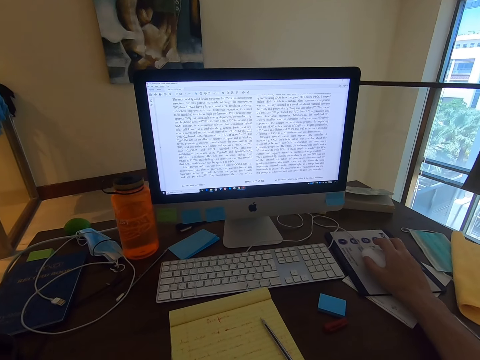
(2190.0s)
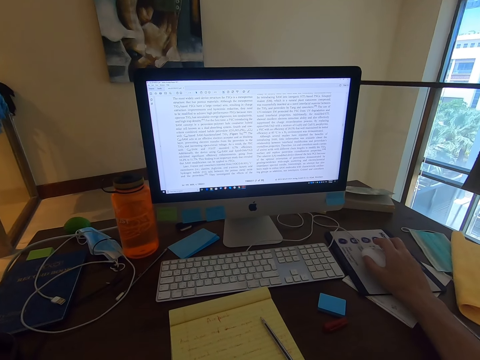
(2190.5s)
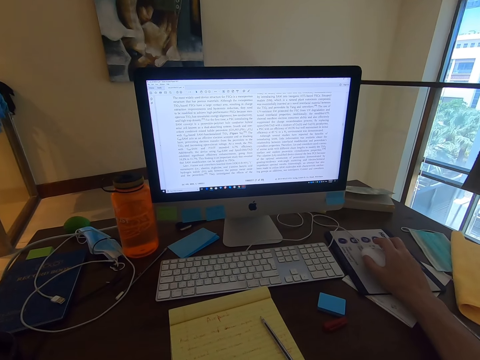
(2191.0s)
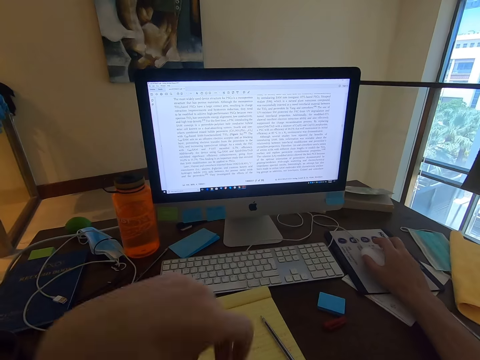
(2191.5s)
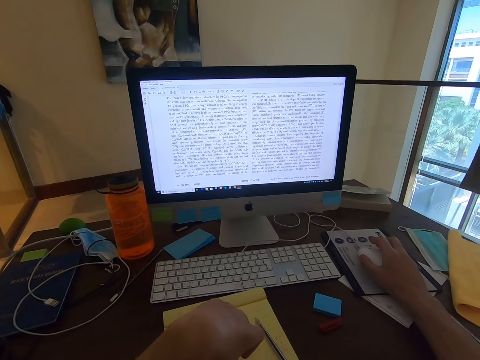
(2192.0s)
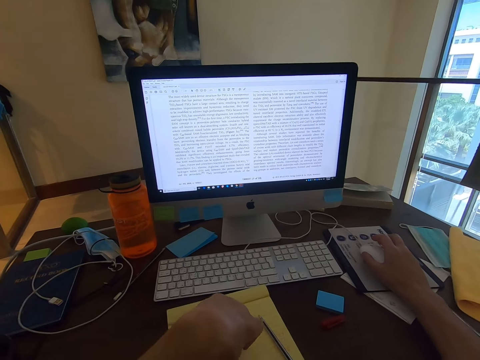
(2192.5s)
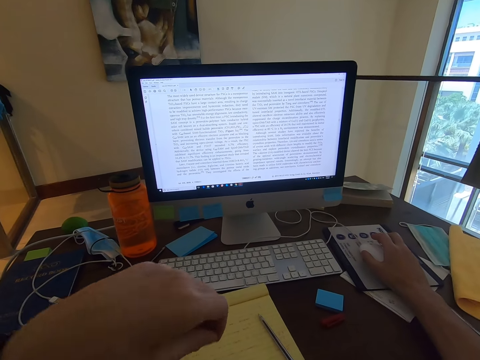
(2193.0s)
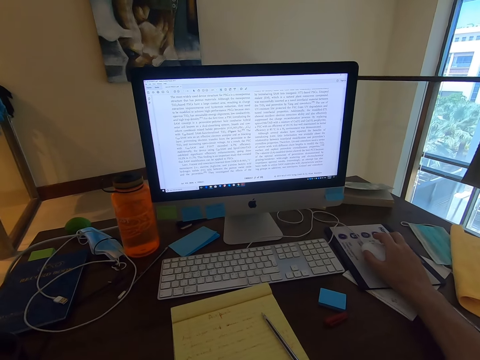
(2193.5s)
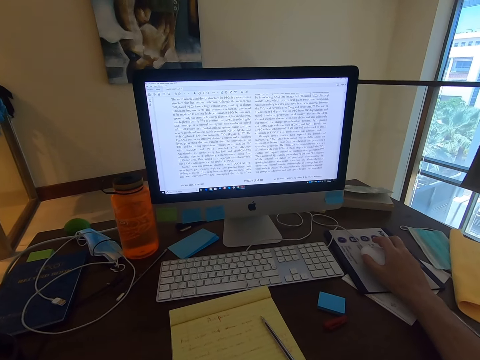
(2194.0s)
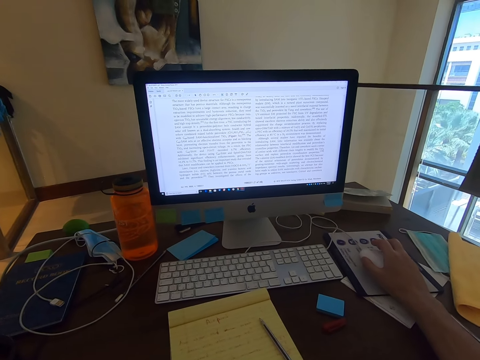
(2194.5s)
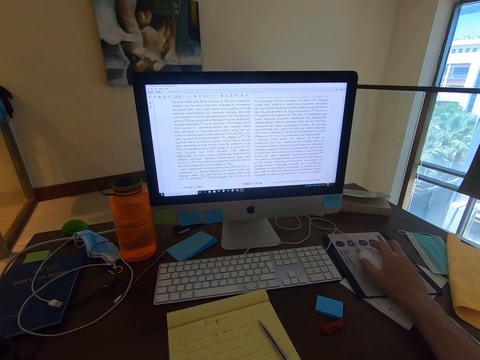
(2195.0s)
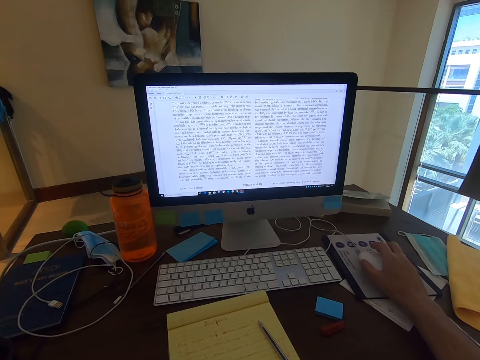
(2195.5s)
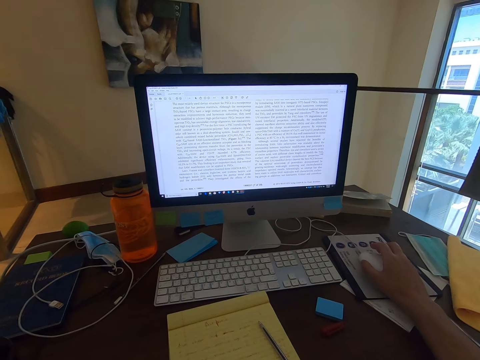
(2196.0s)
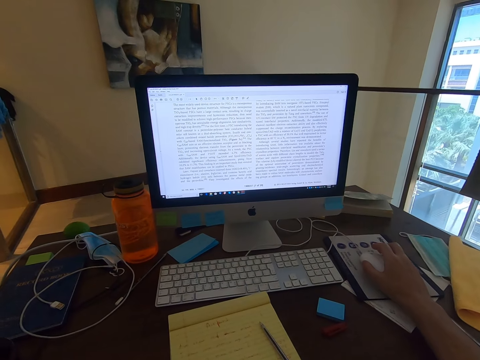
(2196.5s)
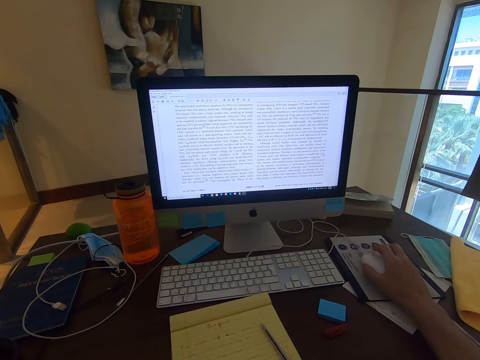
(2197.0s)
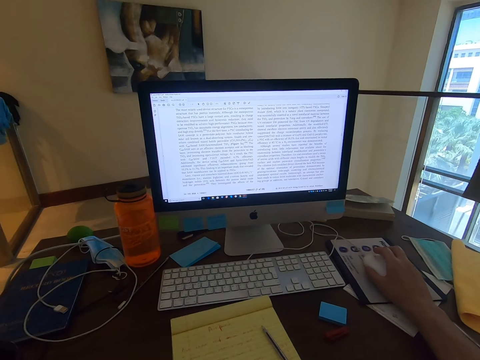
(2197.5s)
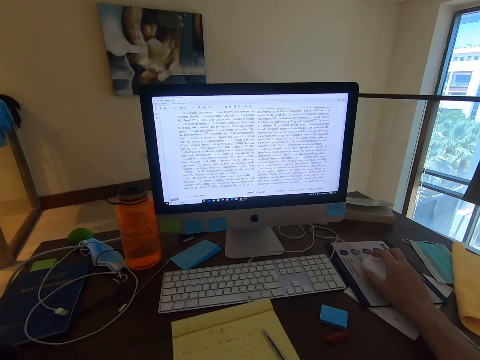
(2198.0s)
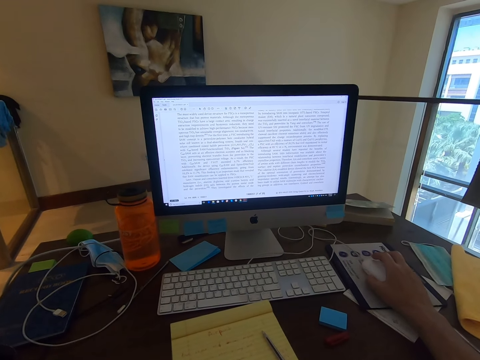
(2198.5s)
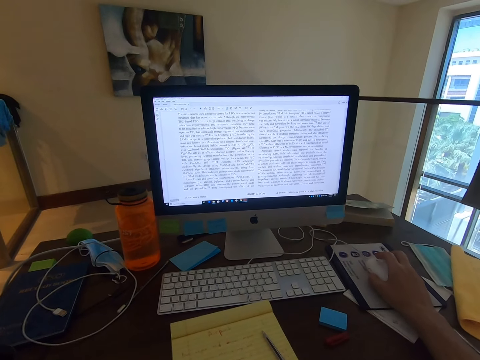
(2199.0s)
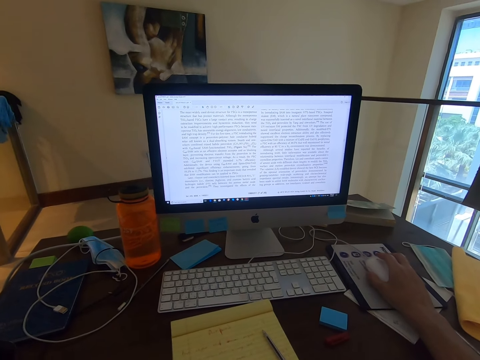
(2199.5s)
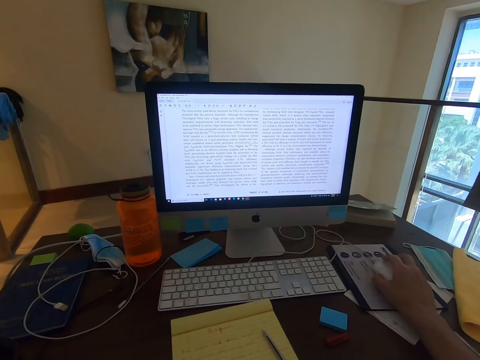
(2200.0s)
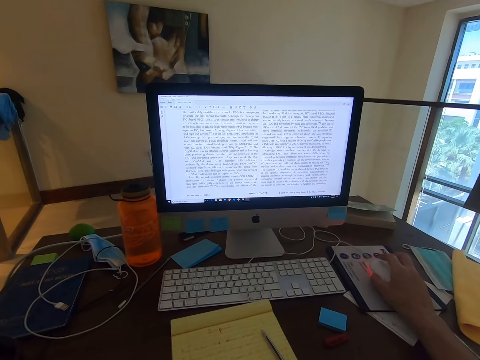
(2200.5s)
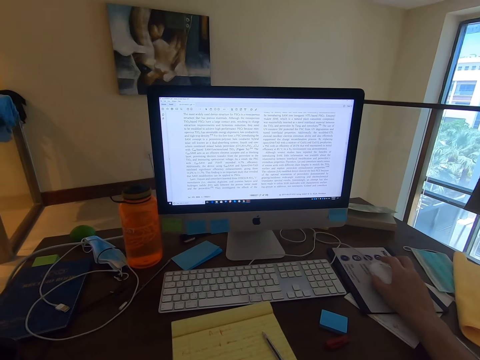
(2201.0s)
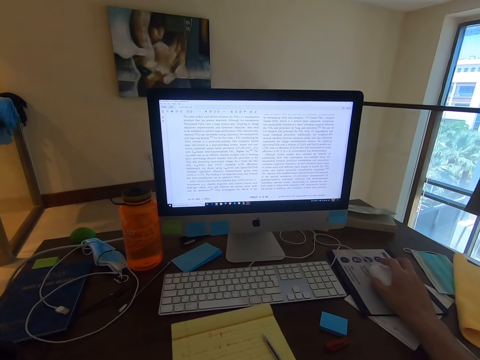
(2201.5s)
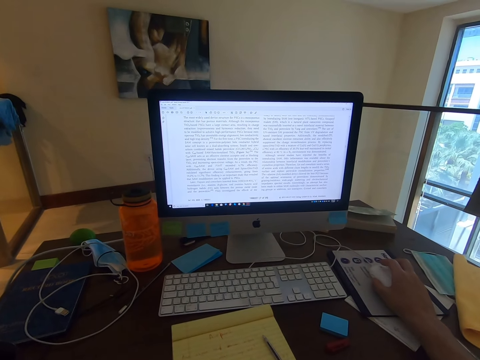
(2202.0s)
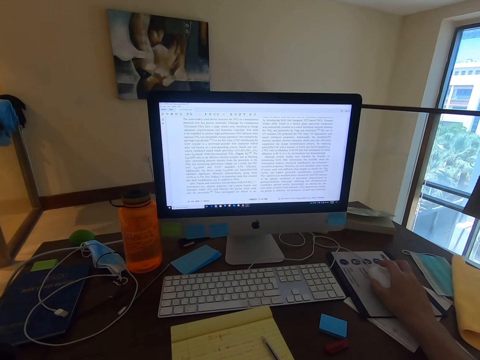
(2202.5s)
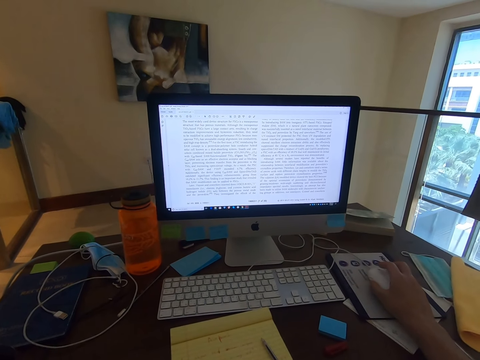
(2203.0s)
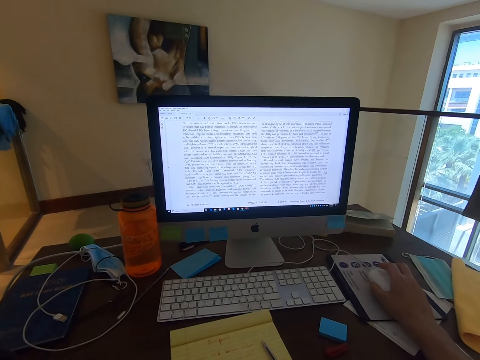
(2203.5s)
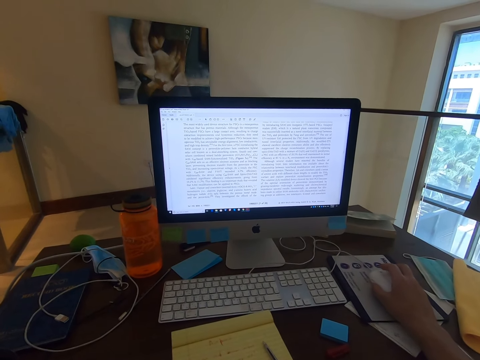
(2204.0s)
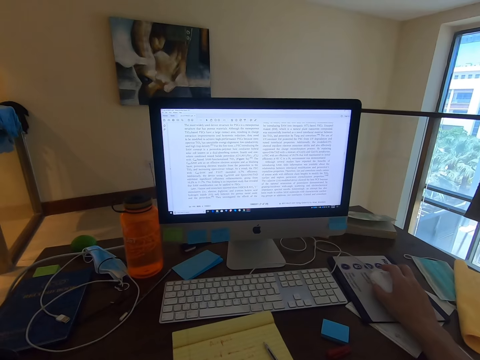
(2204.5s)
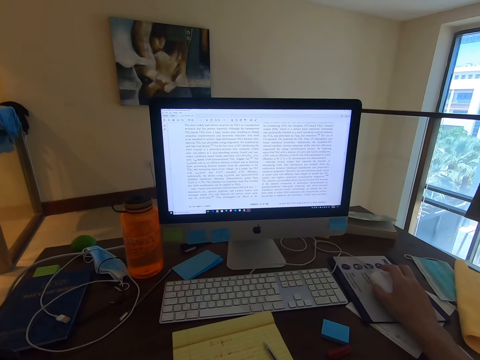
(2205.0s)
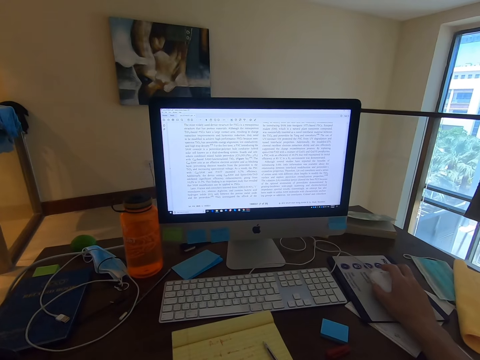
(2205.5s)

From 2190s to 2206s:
The camera wearer touches a book. They read an article in the computer. They move the mouse on the mouse pad.

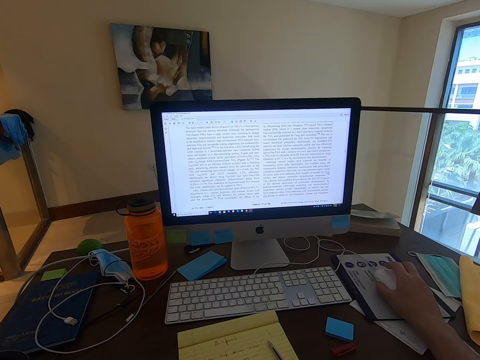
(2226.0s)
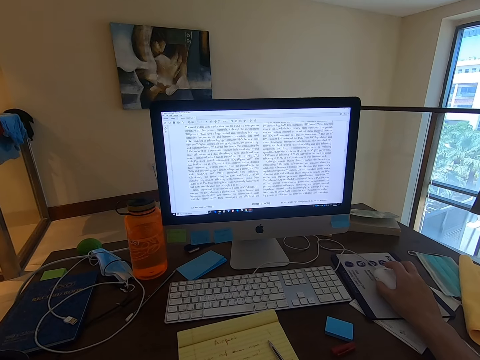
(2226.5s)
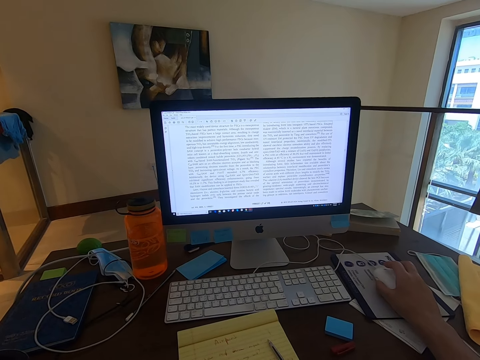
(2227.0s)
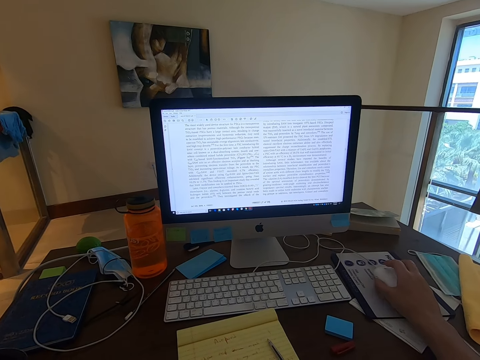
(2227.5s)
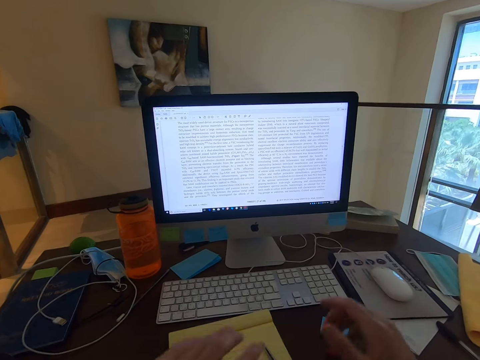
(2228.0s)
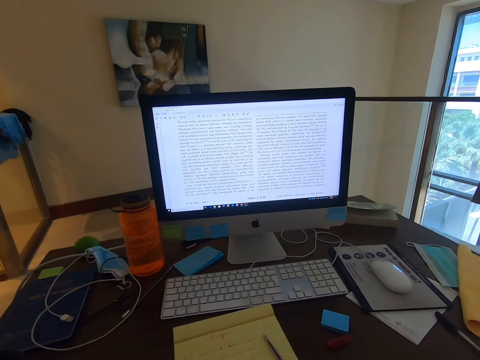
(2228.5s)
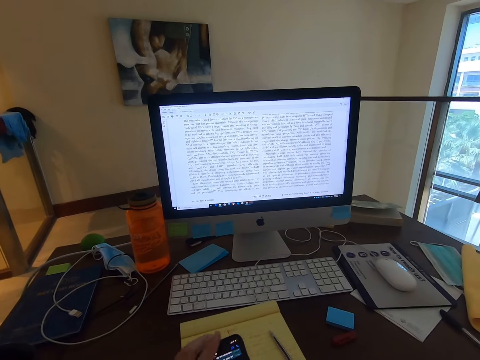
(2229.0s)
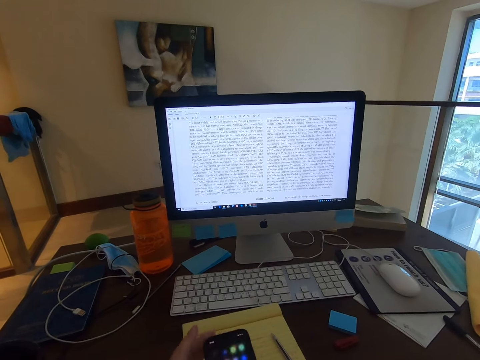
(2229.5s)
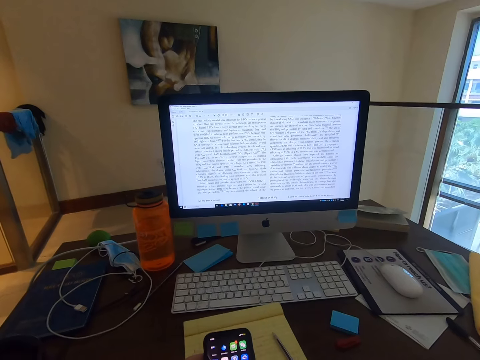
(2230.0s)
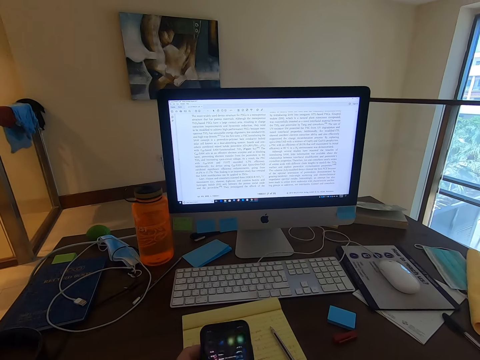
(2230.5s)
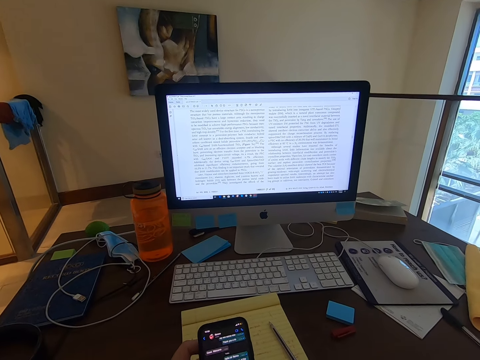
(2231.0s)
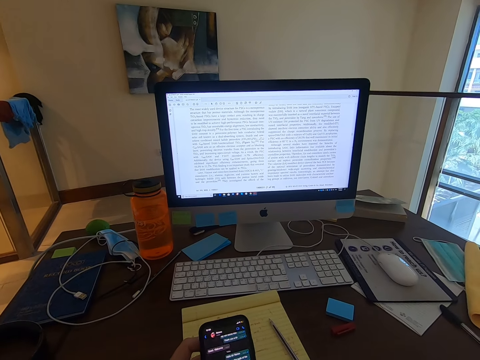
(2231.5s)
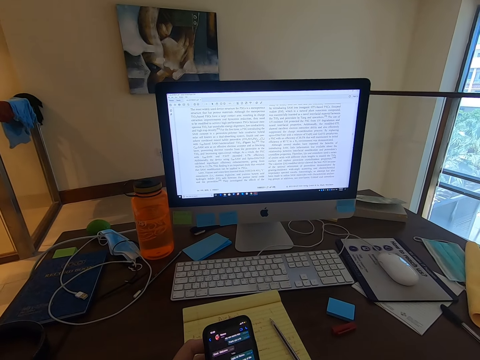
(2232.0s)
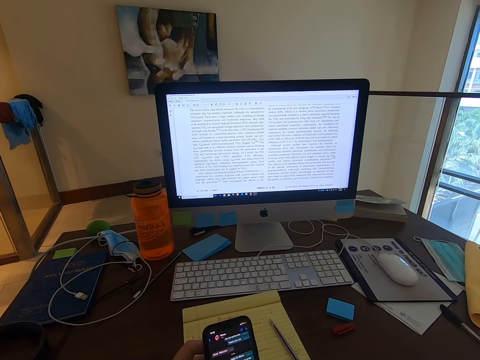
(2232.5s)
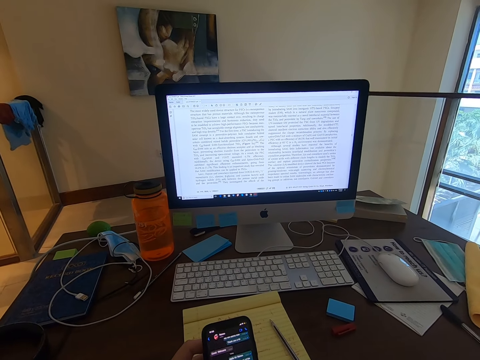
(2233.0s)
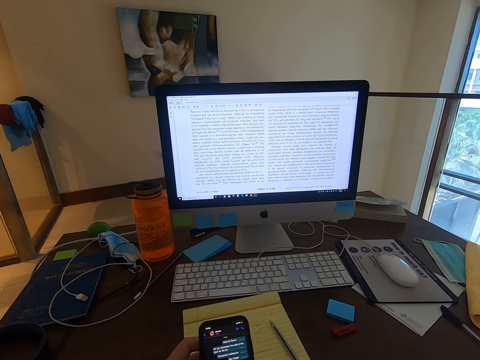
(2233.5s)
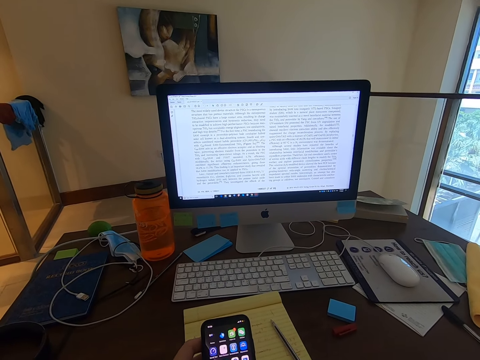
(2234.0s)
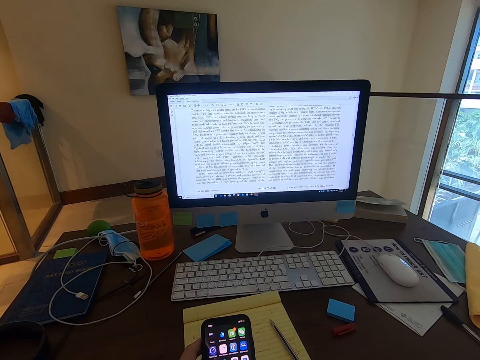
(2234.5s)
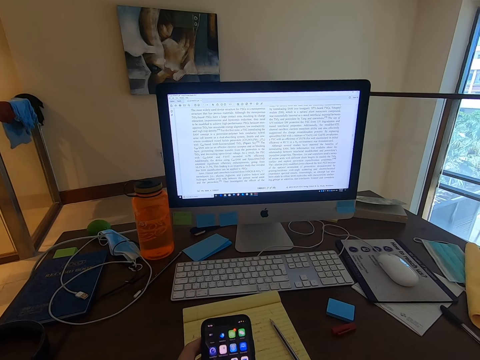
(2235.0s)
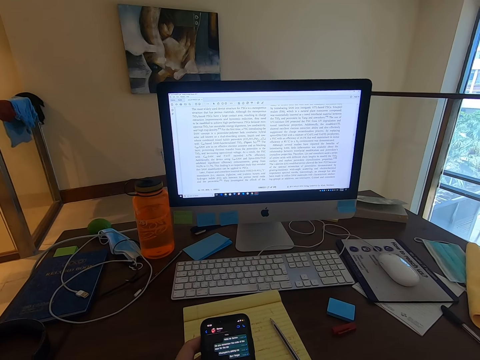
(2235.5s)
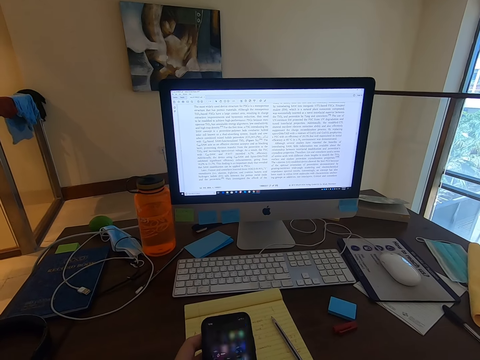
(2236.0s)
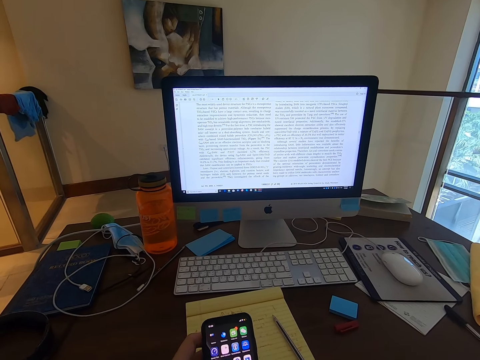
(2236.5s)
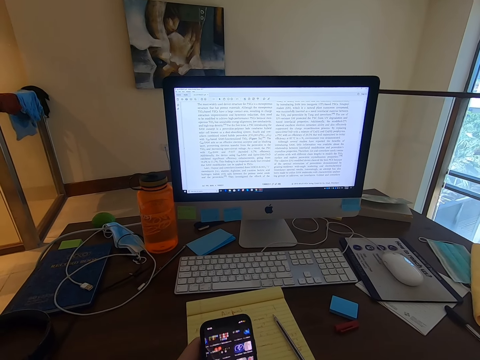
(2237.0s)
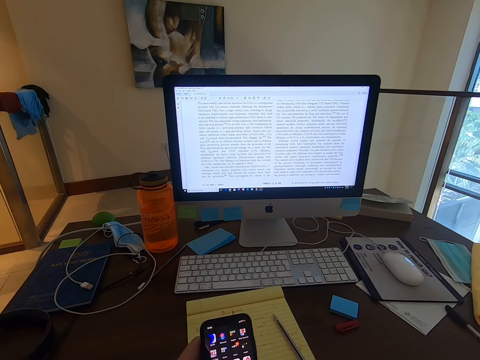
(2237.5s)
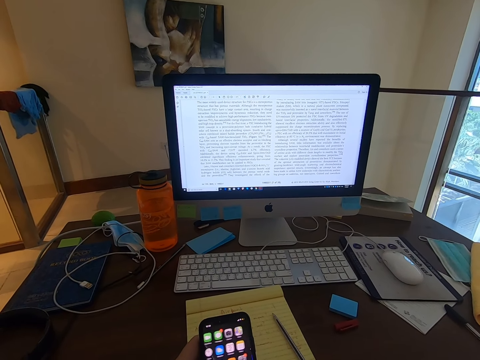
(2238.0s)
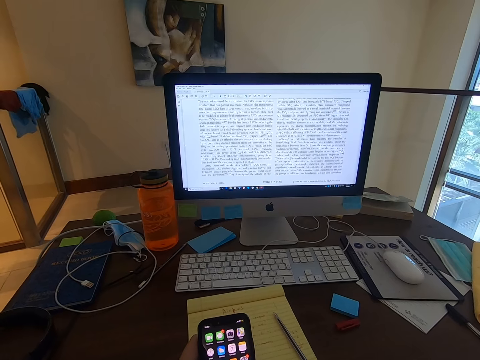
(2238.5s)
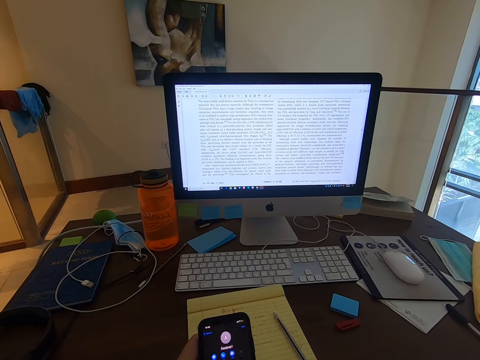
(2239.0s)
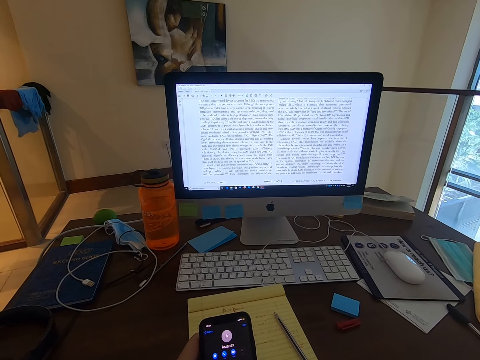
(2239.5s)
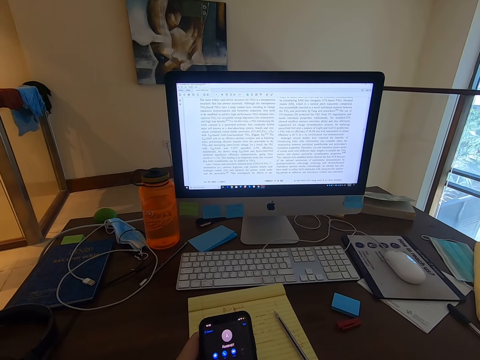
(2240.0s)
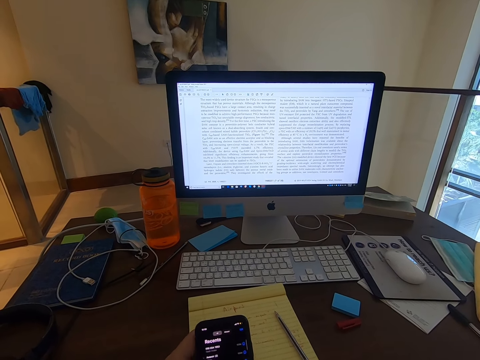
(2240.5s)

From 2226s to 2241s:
The camera wearer moves his right hand away from the mouse. He uses the phone. He scrolls through his phone.
